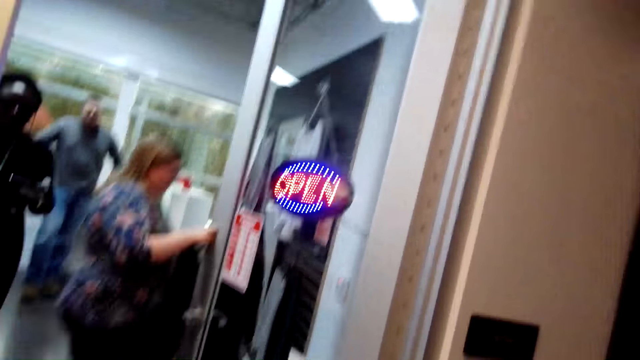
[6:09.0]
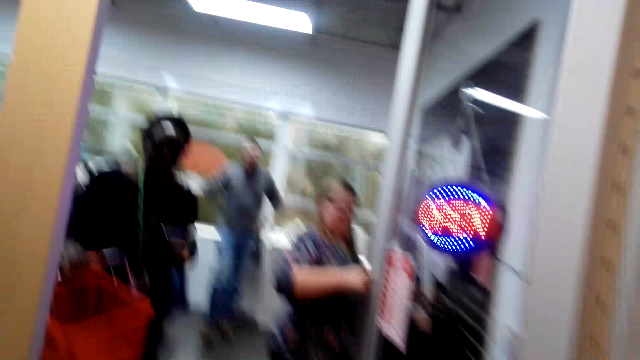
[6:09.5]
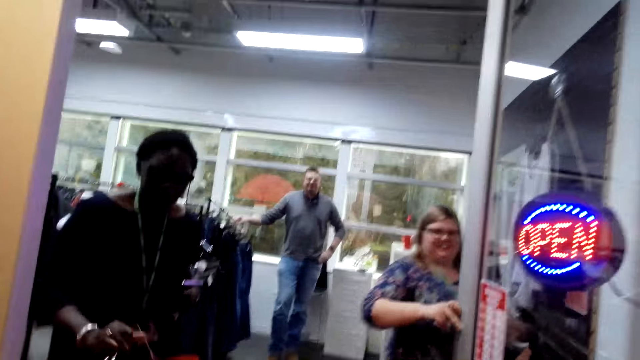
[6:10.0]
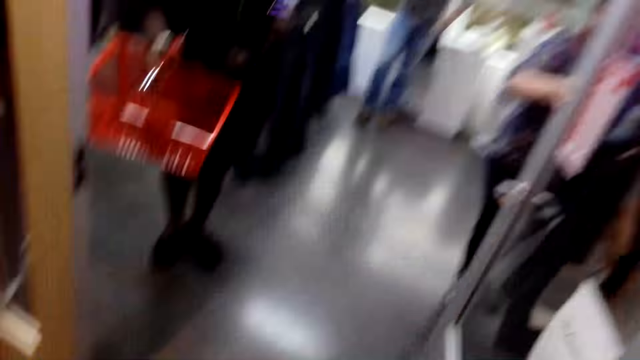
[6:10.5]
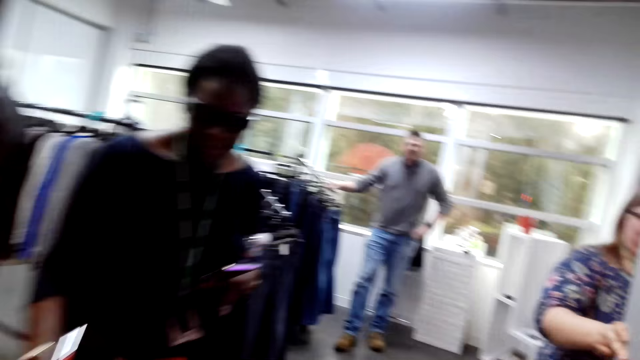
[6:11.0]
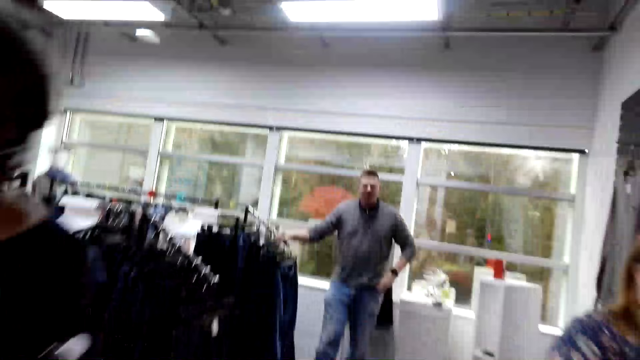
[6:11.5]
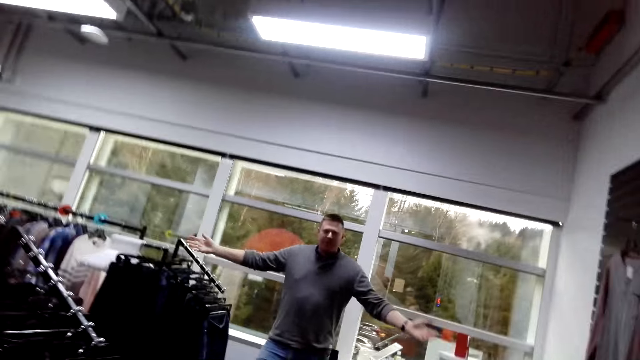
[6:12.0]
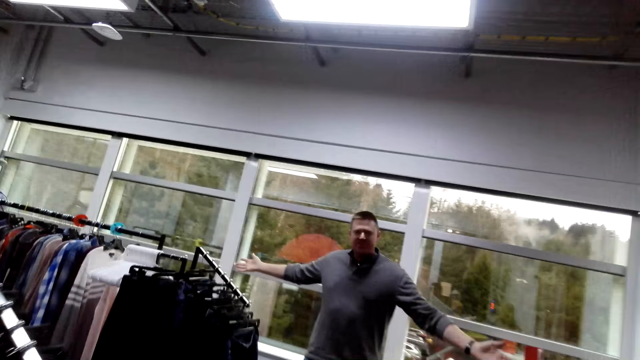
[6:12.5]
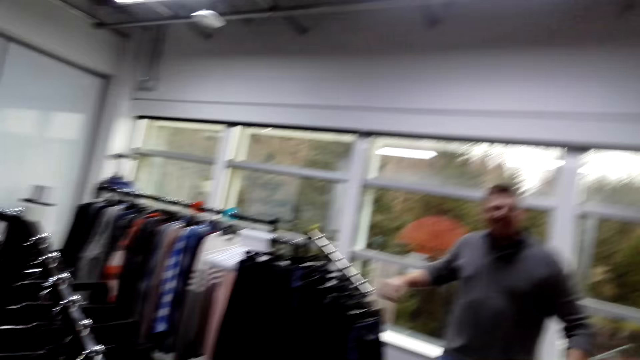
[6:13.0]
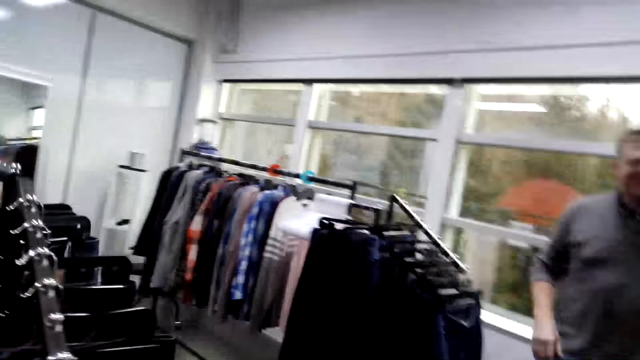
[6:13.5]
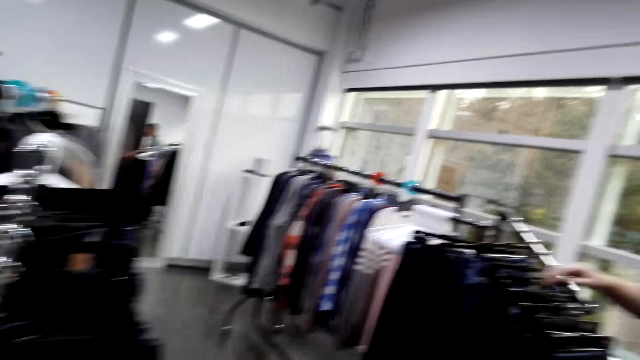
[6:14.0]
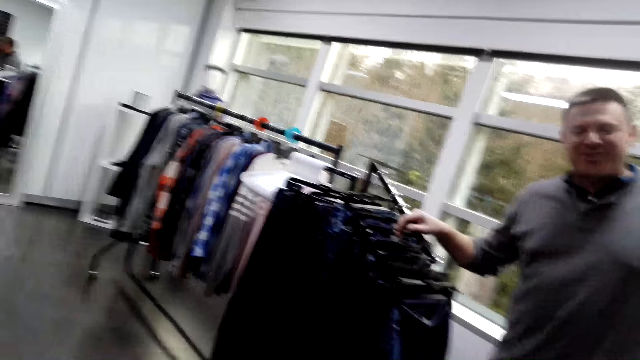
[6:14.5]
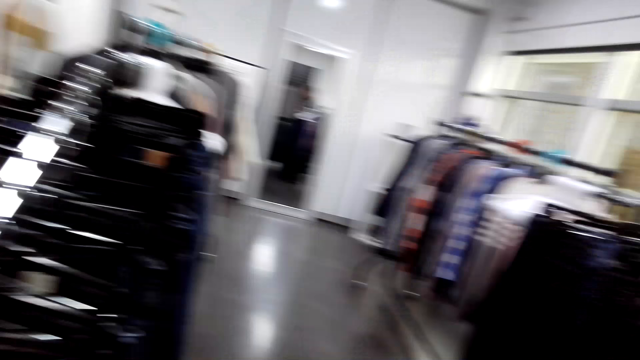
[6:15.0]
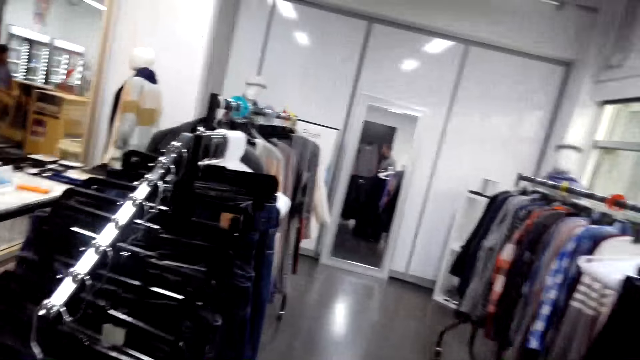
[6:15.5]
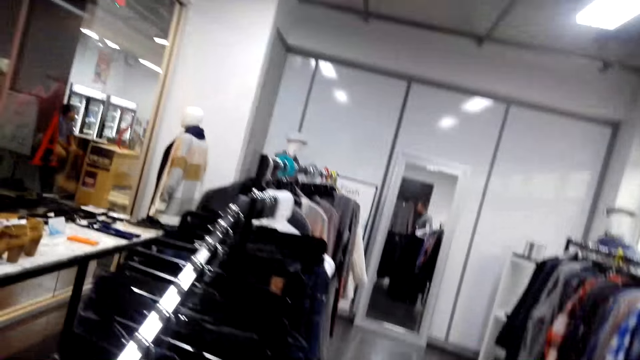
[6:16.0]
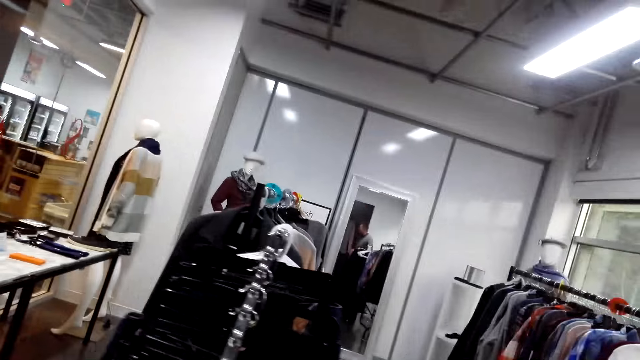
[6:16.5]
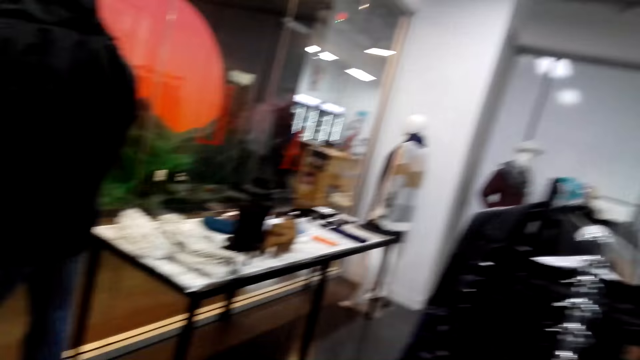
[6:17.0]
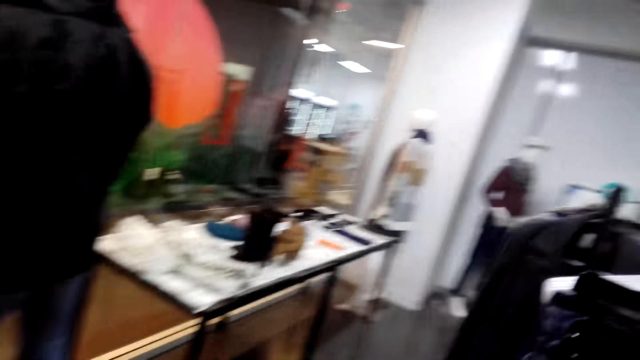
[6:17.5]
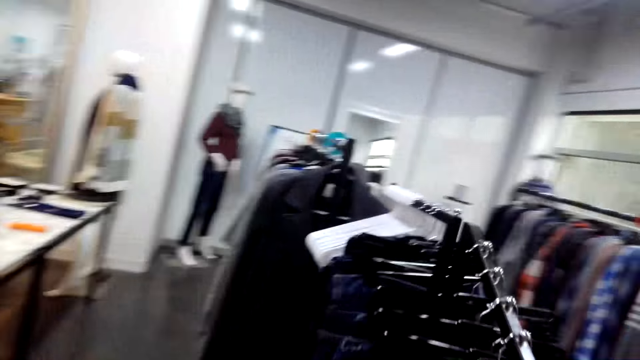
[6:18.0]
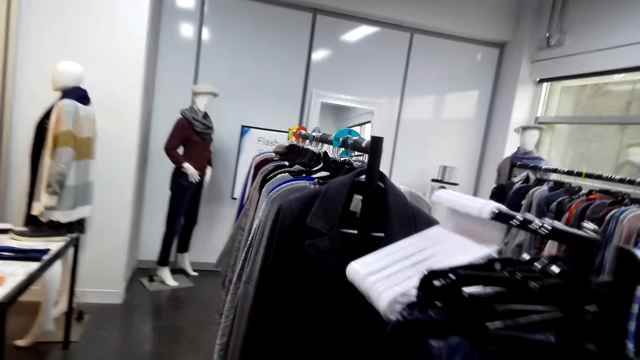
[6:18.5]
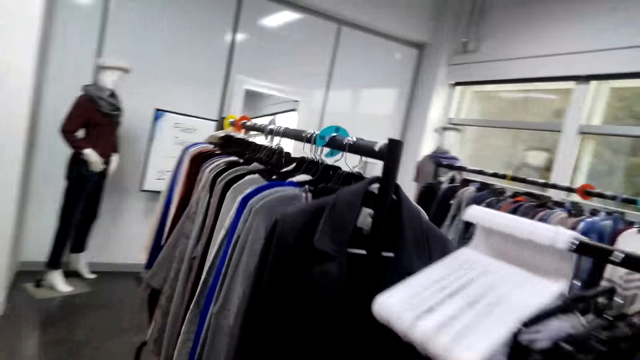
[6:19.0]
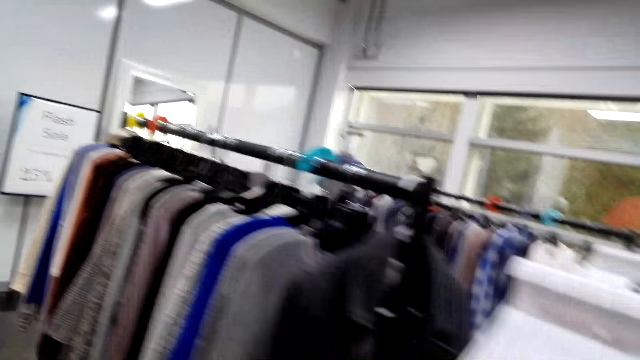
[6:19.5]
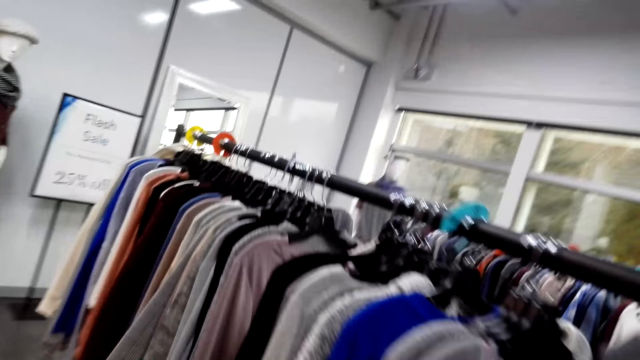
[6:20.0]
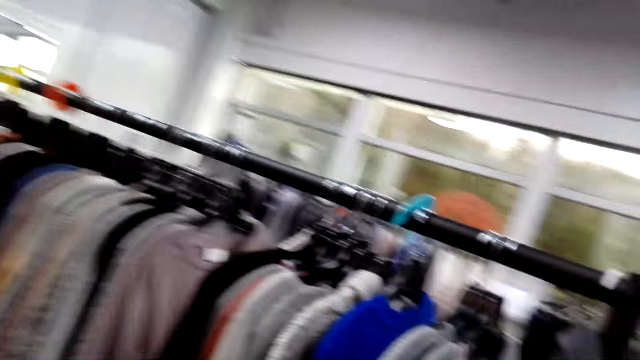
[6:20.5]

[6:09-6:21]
A woman walks out. Another woman walks out. The camera wearer opens the door. A man stretches the hands. The camera wearer looks around and walks around.

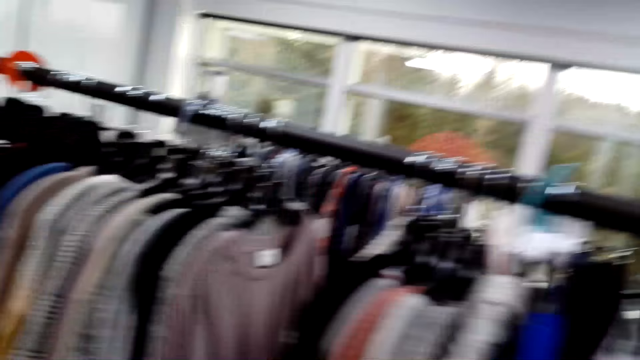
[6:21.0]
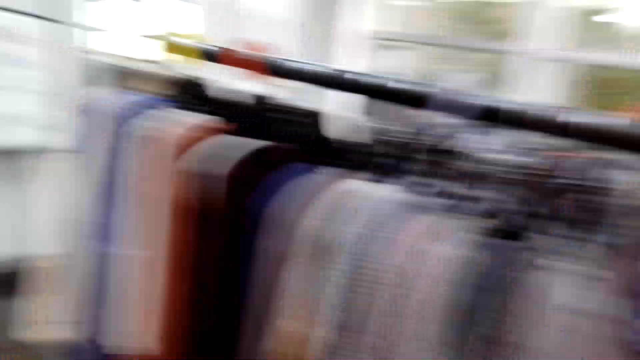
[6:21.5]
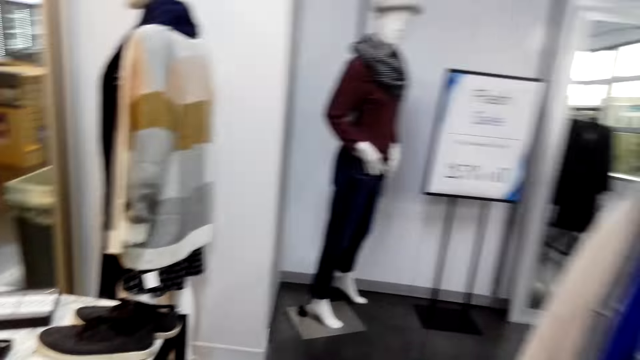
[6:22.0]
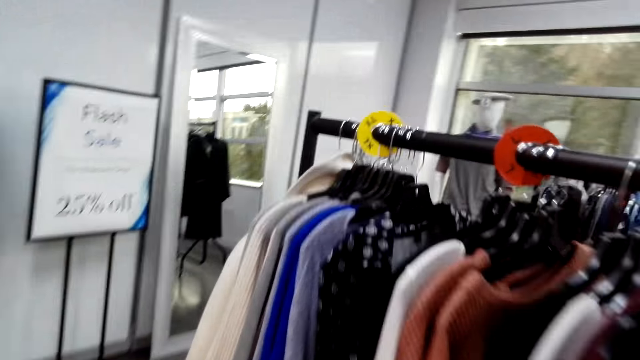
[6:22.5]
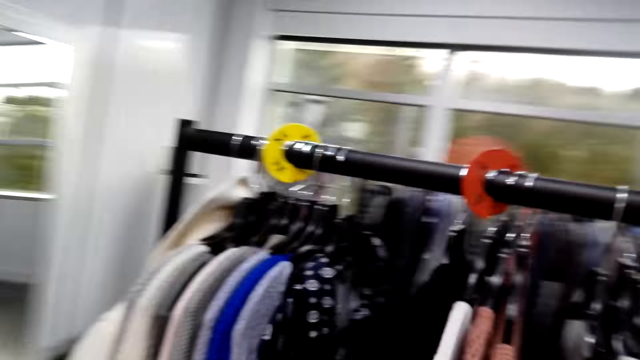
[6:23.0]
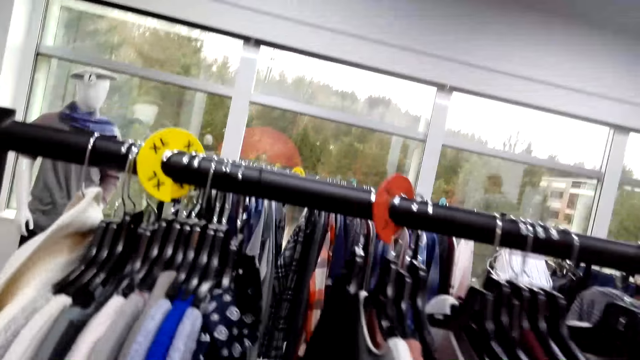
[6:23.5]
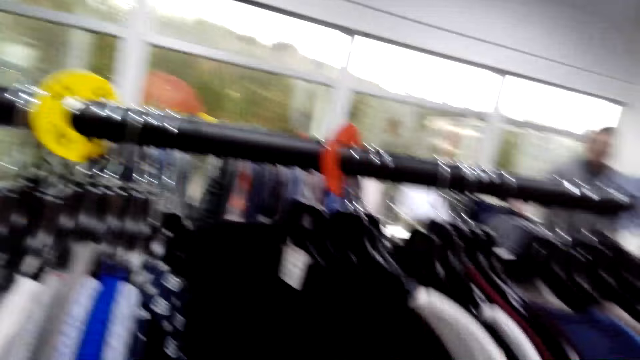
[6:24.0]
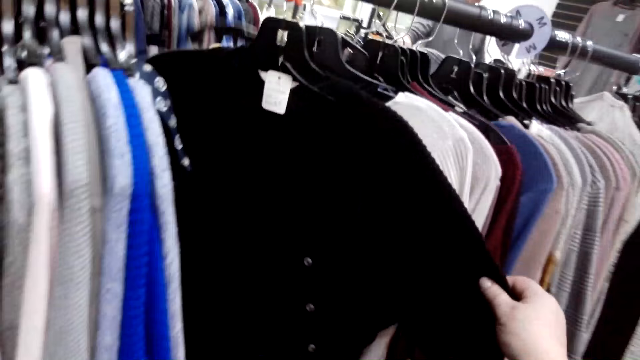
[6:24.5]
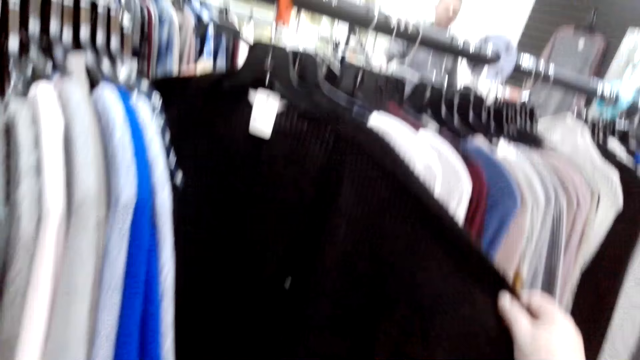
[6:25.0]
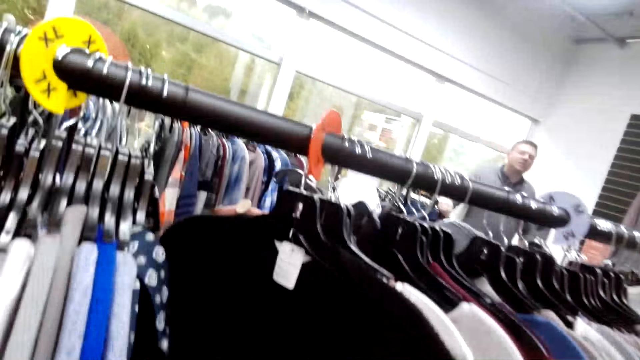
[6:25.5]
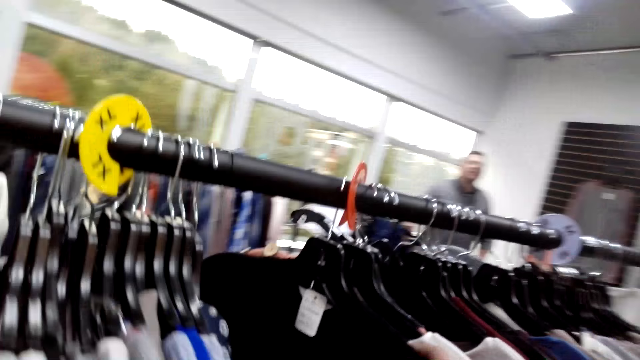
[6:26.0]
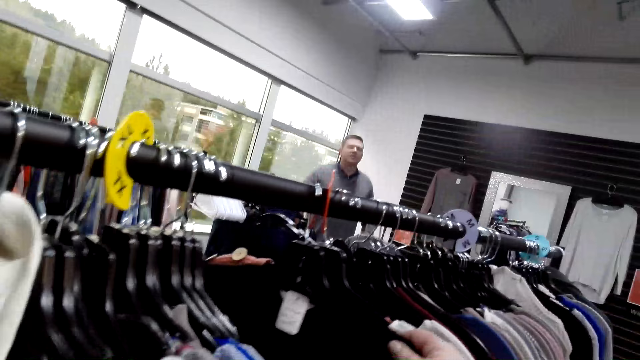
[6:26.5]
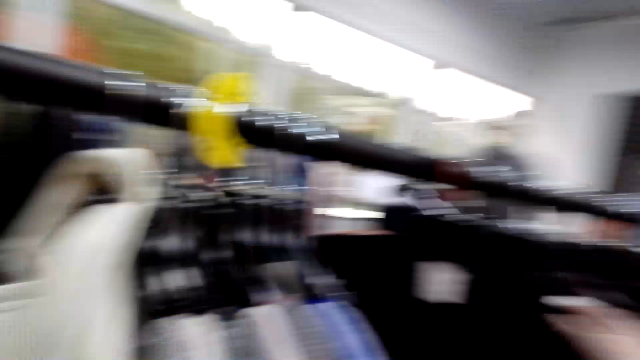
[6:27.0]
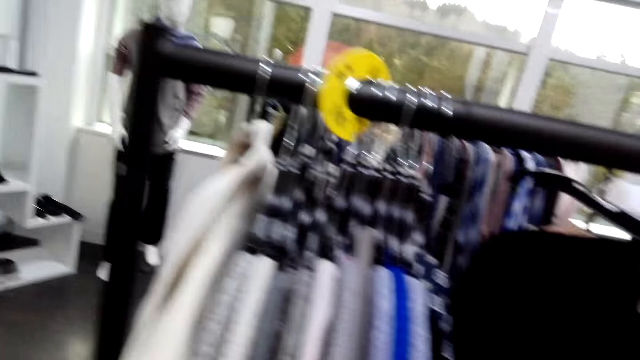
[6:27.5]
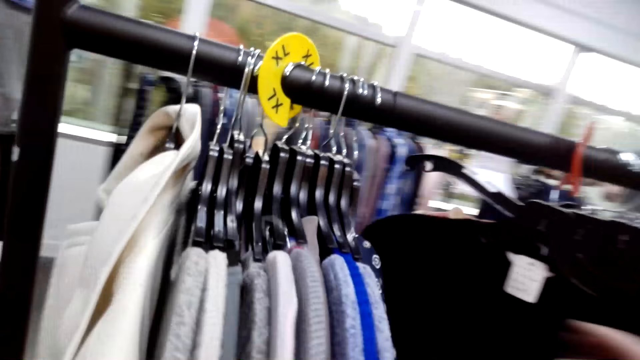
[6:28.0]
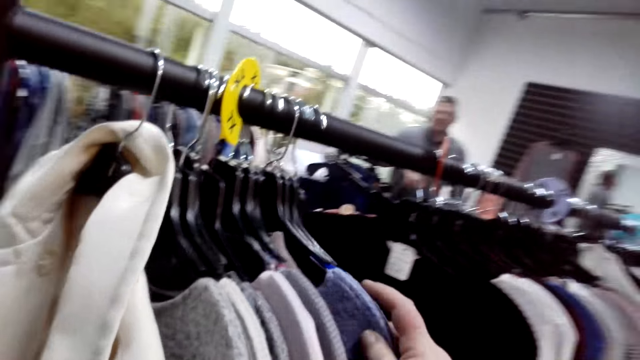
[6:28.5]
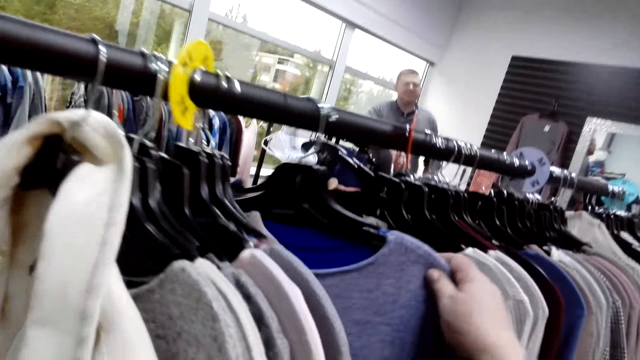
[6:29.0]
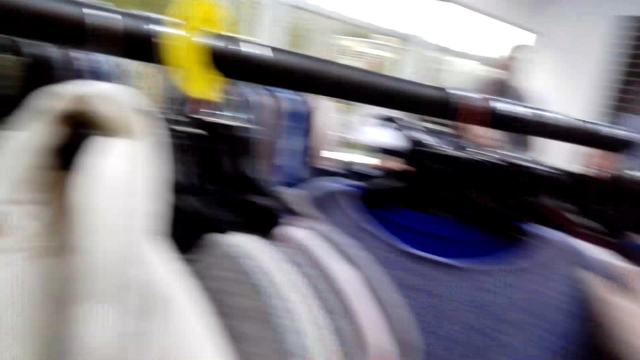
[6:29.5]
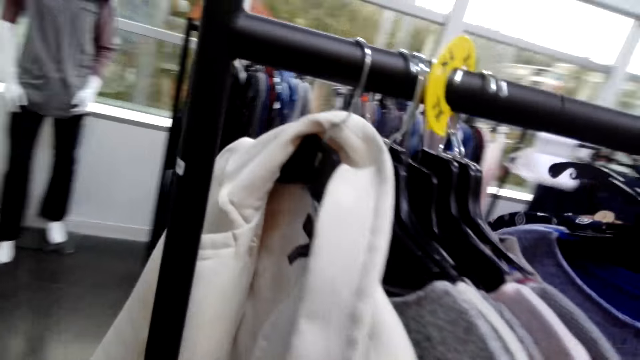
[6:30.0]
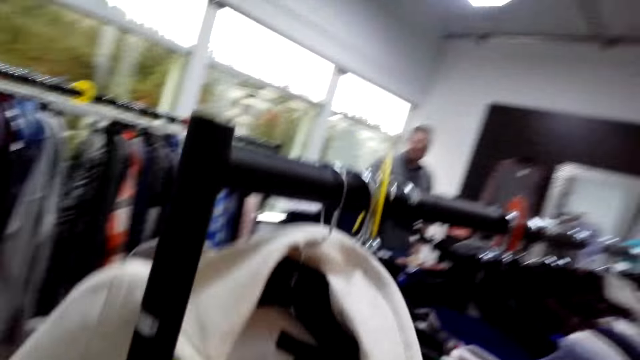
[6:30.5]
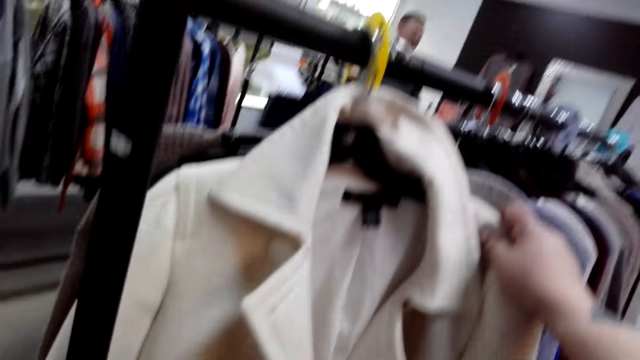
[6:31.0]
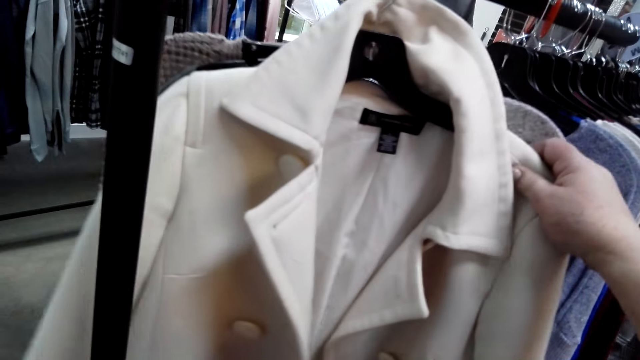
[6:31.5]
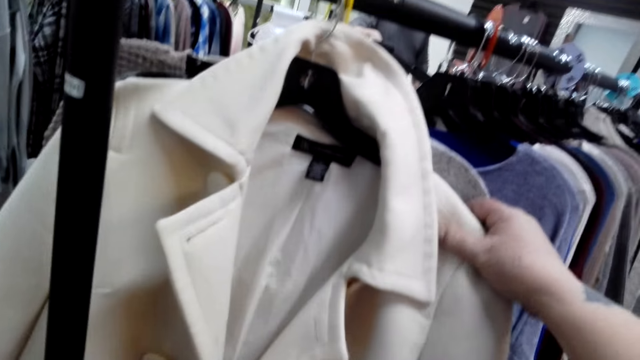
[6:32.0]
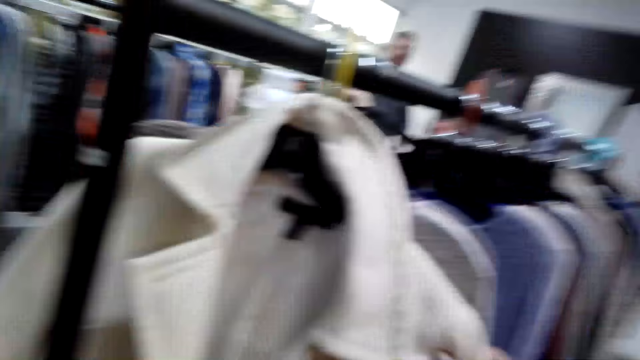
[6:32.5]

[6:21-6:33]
The camera wearer chooses the cloth in the hanger. They stretch the sweater. They pick and choose the sweater.
